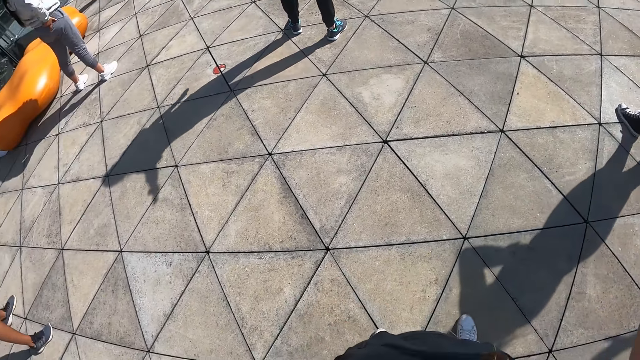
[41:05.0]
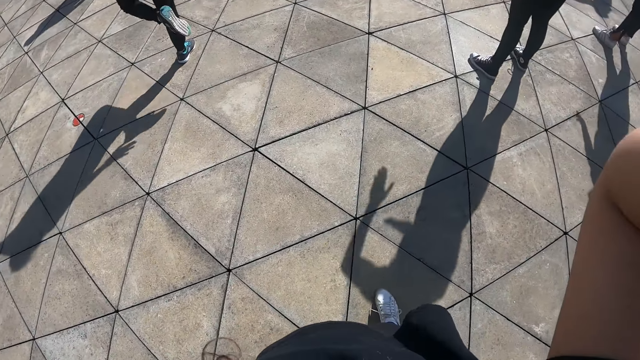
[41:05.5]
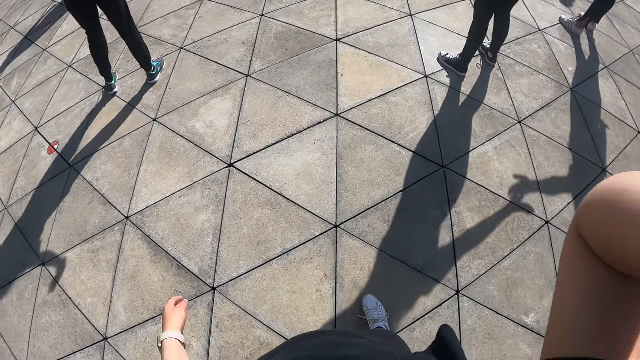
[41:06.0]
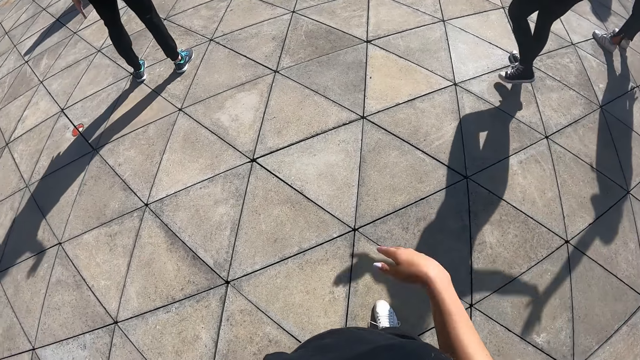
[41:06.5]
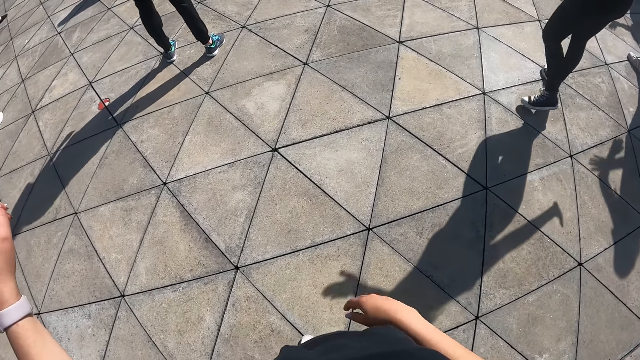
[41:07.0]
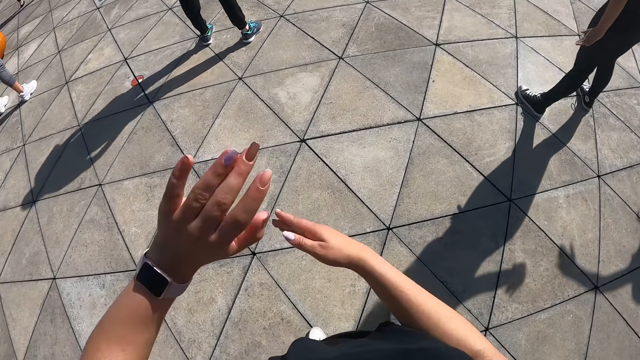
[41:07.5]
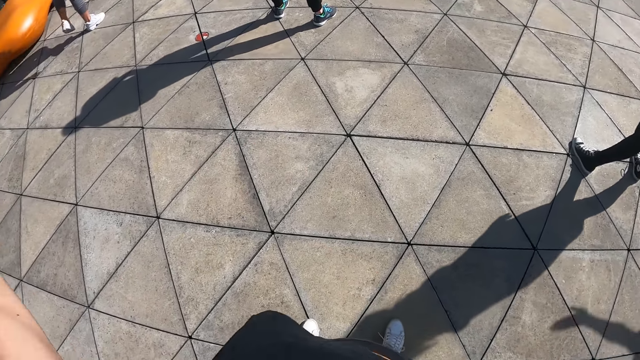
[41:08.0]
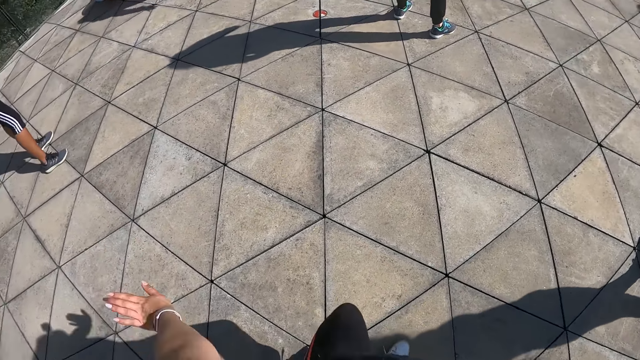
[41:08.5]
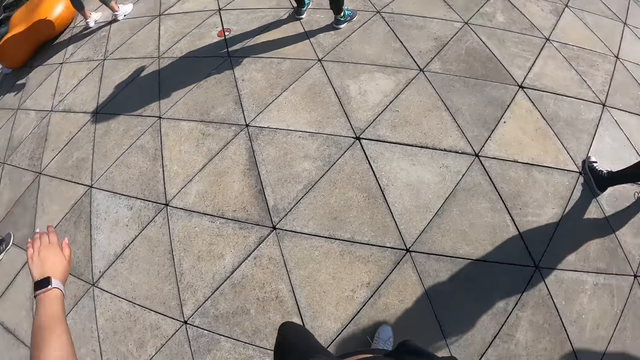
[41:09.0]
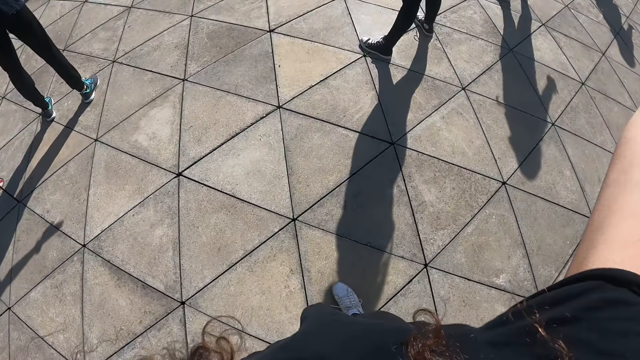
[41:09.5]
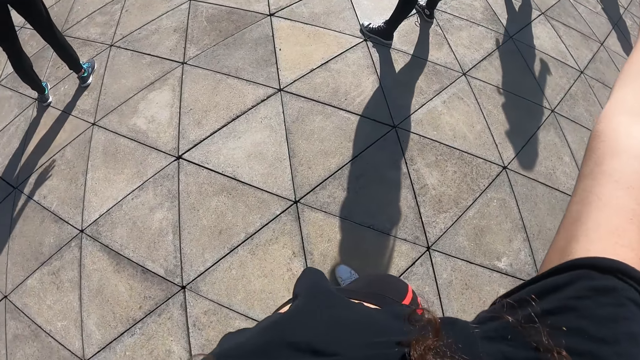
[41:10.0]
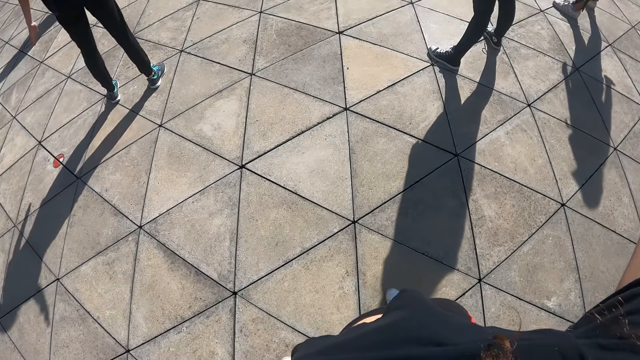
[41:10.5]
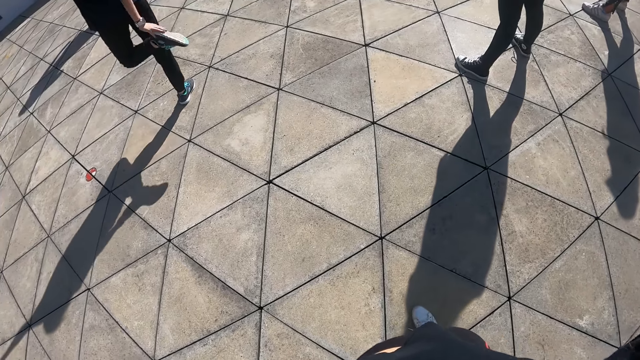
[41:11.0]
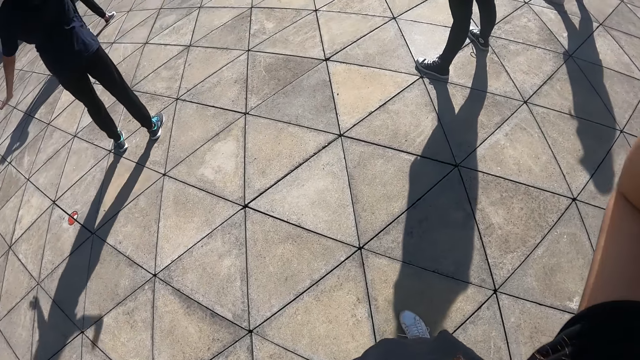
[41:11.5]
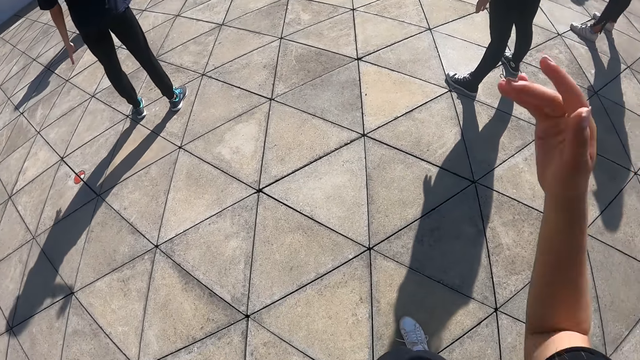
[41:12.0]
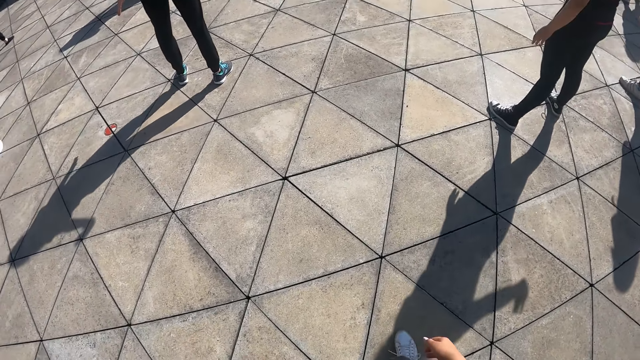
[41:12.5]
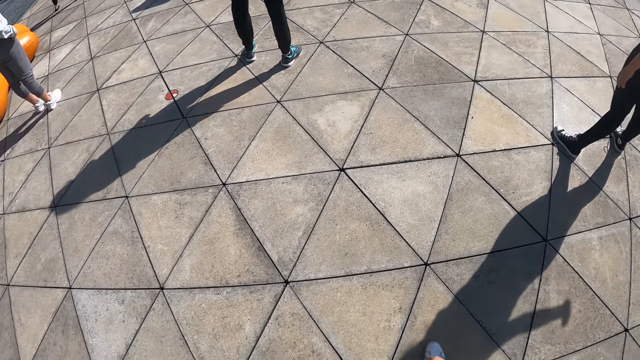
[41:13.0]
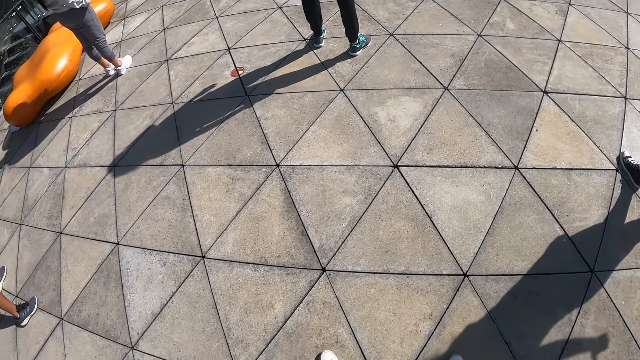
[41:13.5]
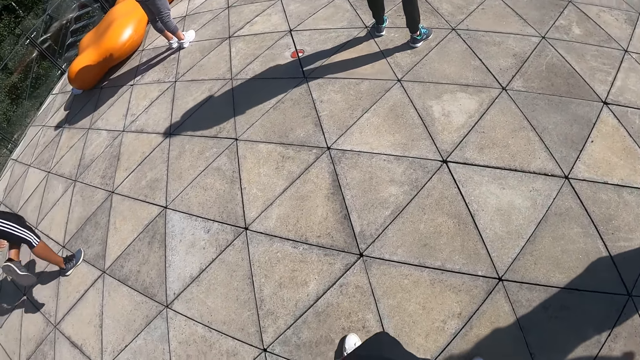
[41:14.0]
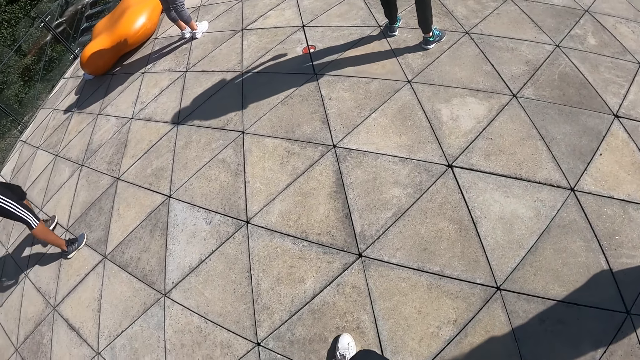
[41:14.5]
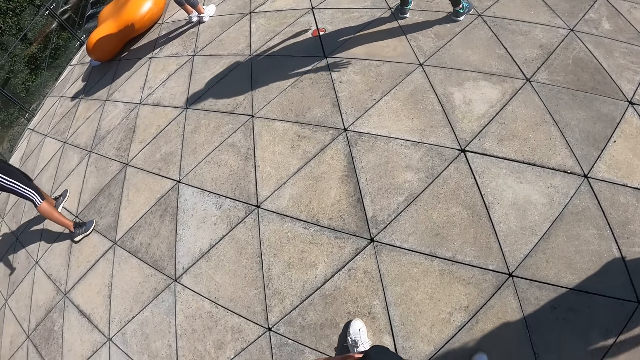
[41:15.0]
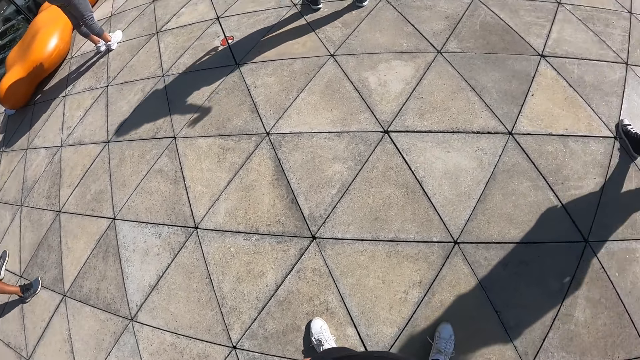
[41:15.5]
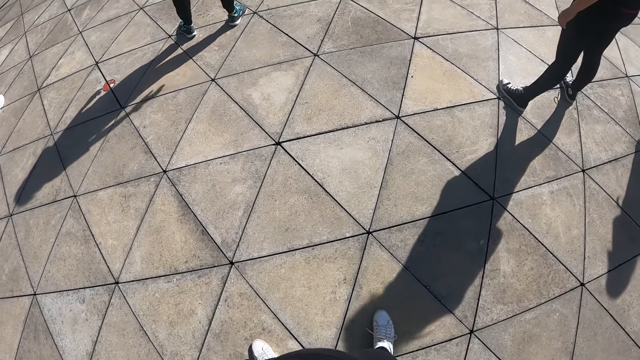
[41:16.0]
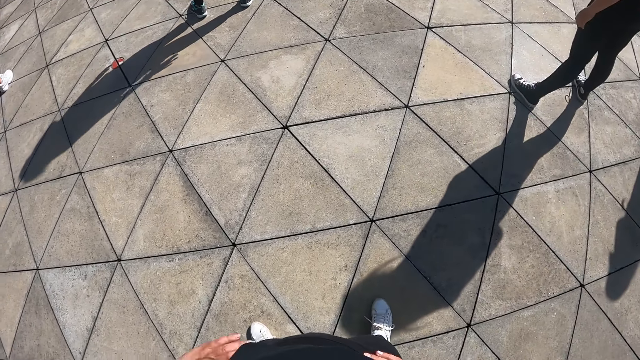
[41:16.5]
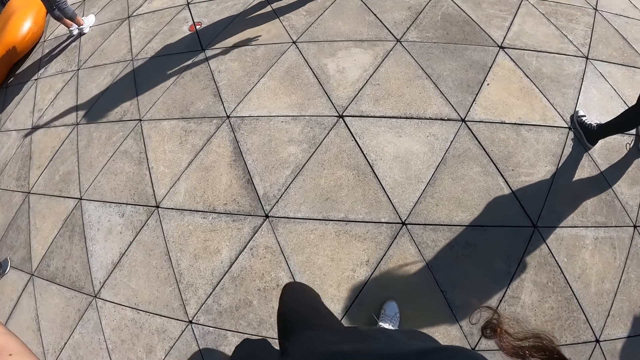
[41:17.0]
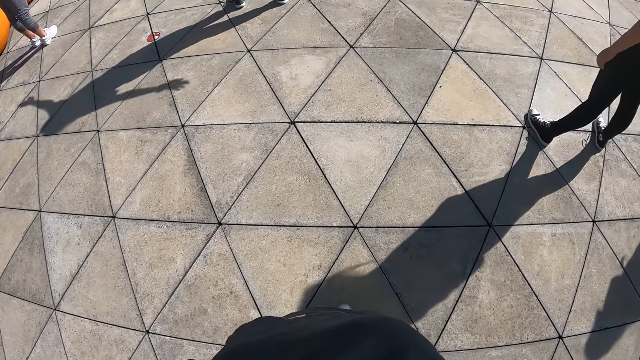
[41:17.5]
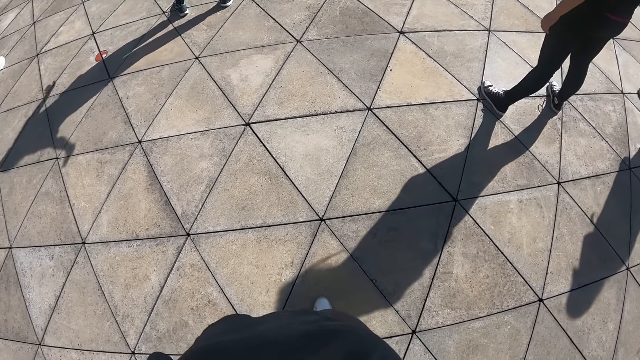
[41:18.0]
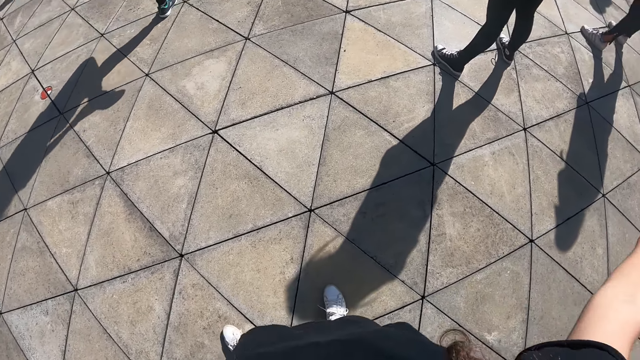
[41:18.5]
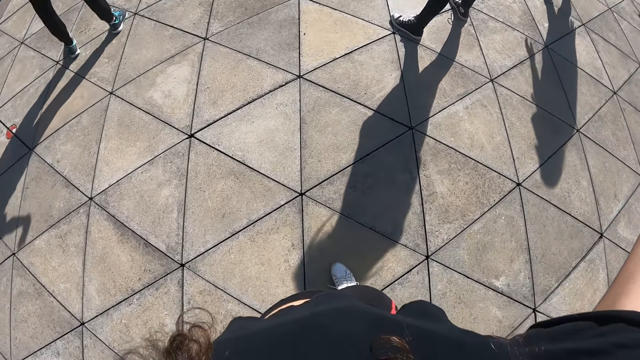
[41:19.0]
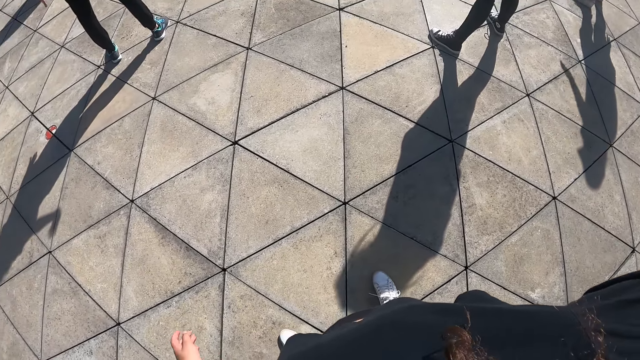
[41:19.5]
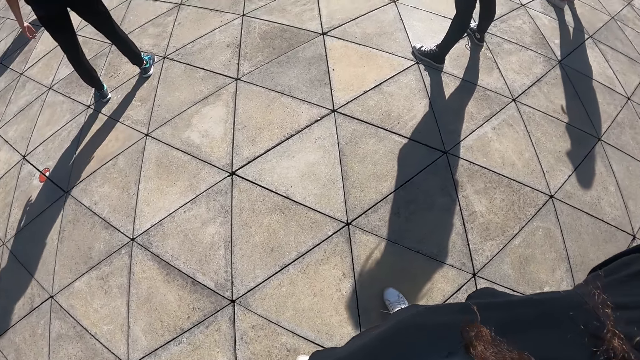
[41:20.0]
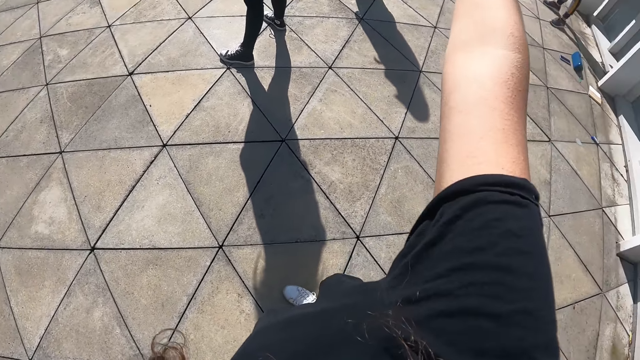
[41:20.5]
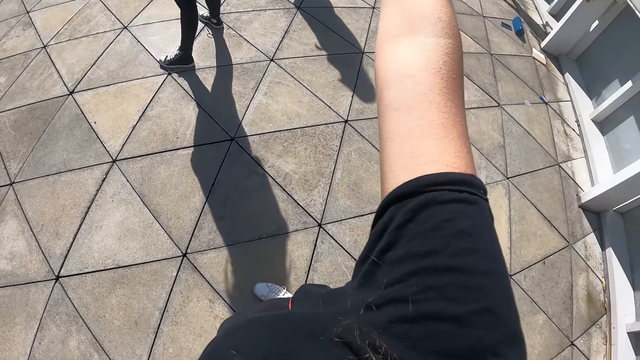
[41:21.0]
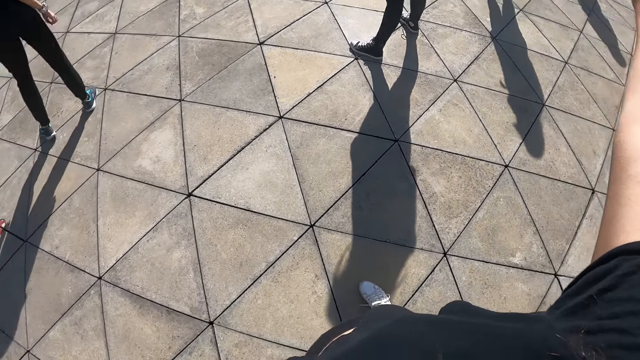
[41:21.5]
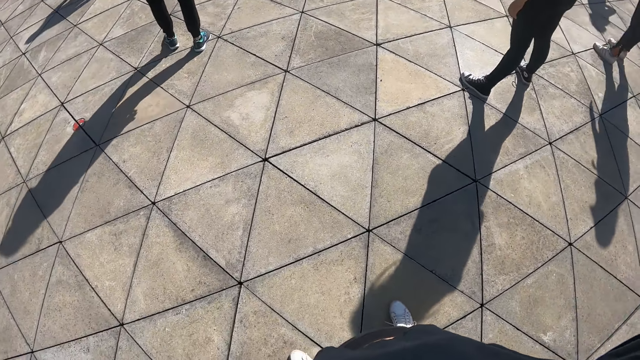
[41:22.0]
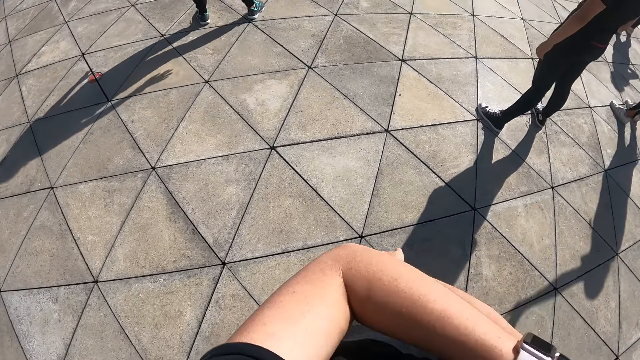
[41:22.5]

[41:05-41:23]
The camera wearer dances with the group of people. They look around. They dance with the group of people again. They stretch the hands.

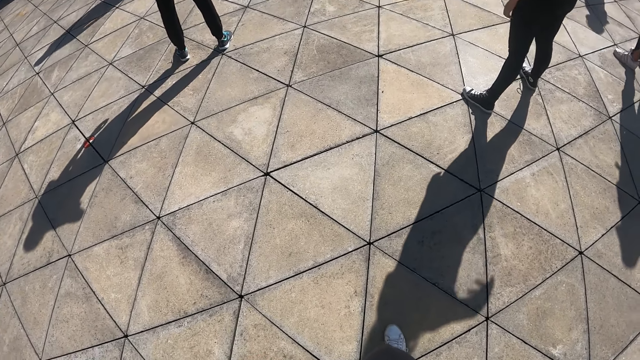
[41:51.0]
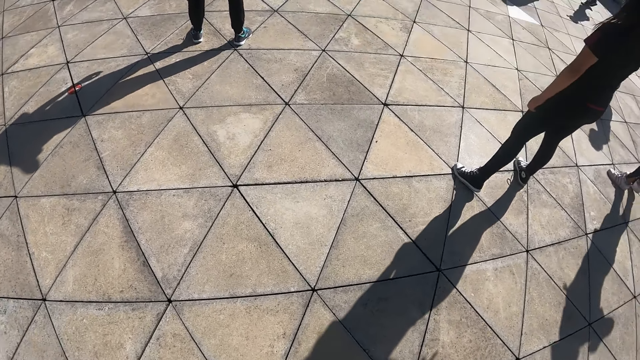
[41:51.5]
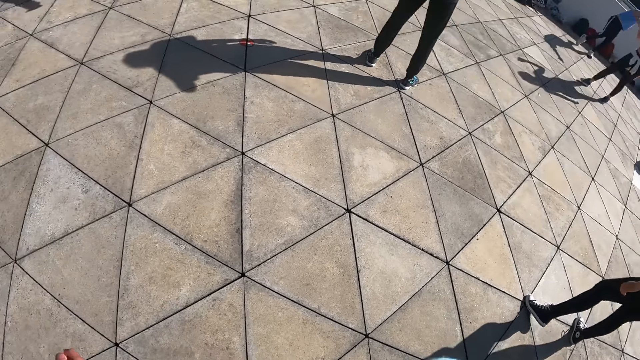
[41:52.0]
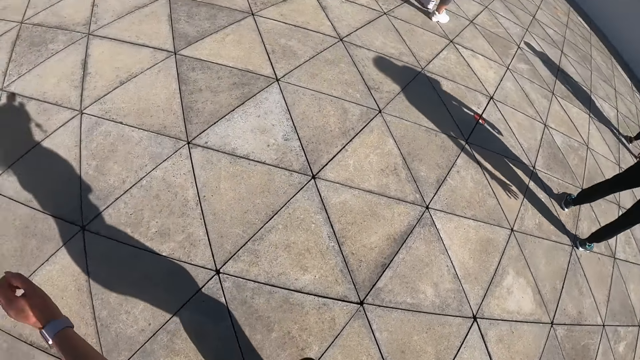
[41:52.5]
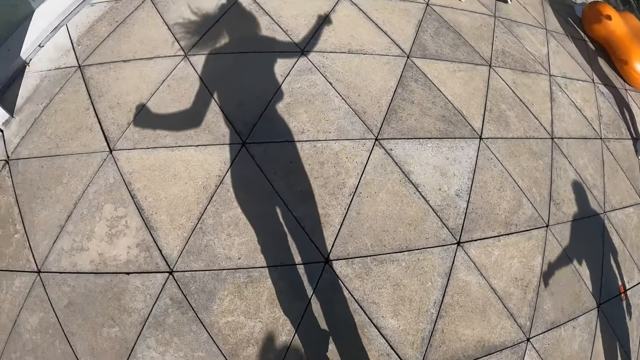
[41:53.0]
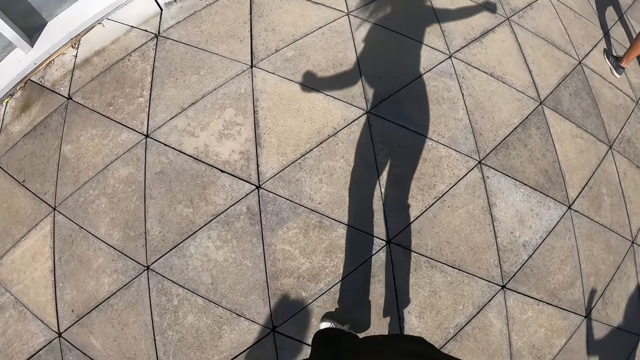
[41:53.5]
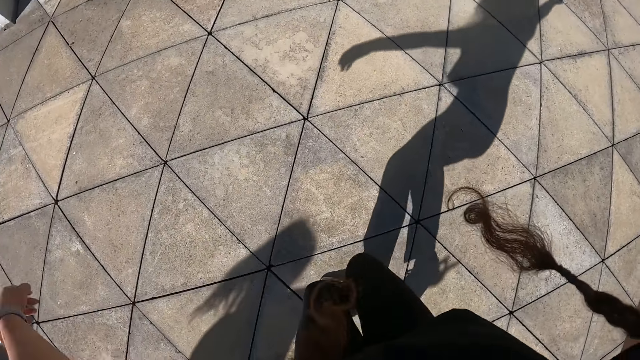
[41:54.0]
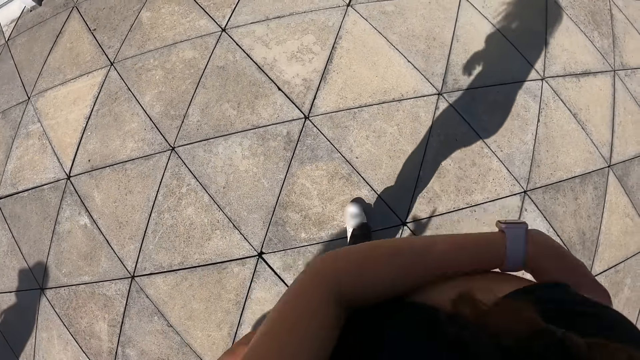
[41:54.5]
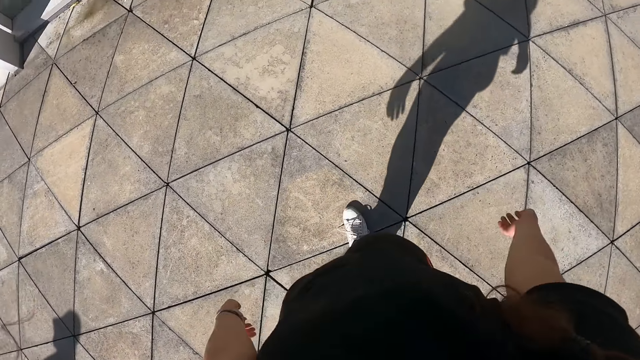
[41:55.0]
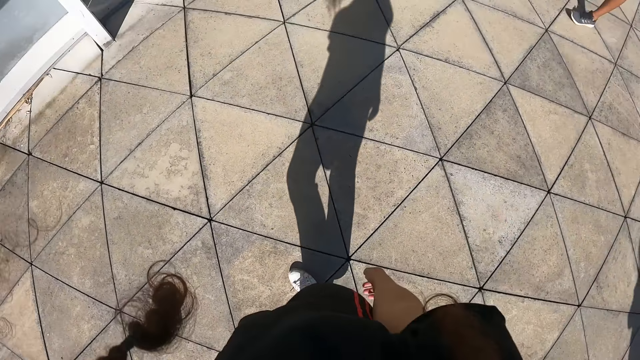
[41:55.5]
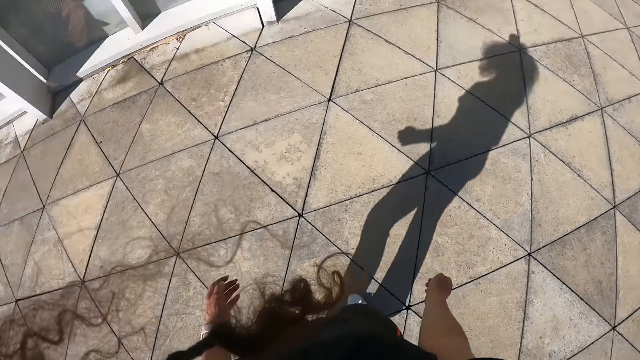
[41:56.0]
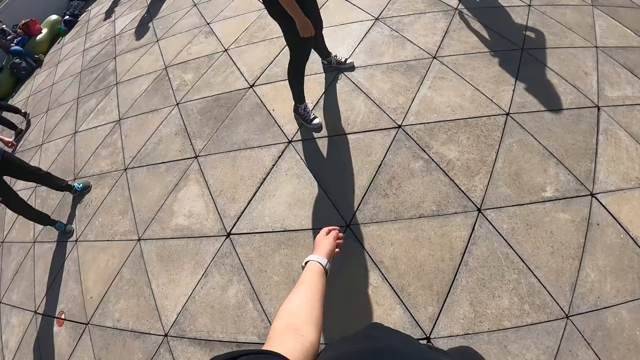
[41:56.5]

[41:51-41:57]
The camera wearer dances.
